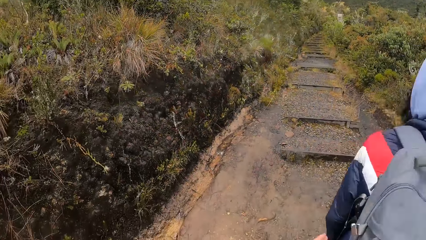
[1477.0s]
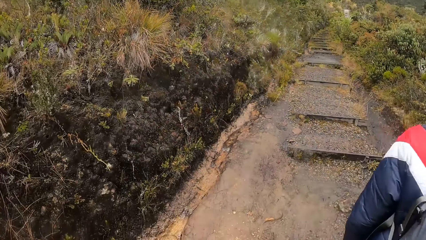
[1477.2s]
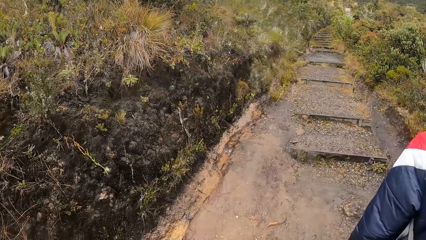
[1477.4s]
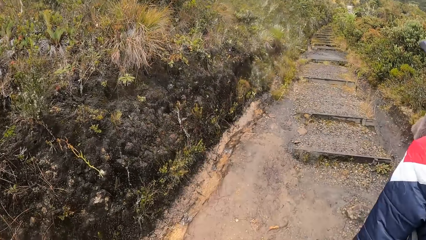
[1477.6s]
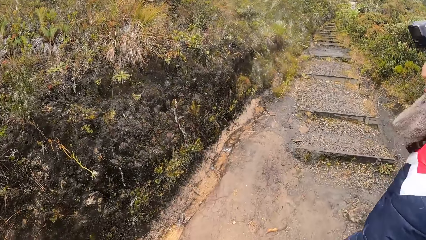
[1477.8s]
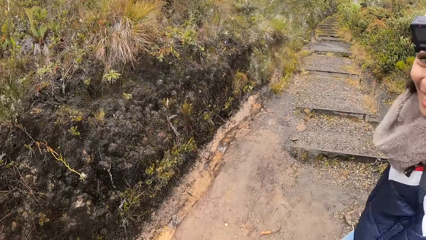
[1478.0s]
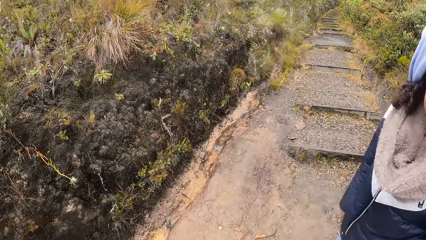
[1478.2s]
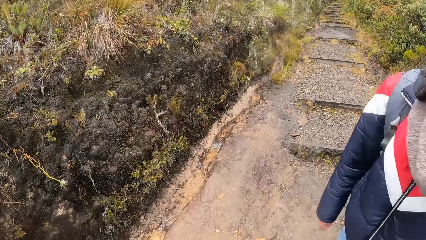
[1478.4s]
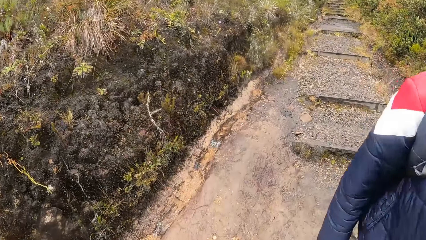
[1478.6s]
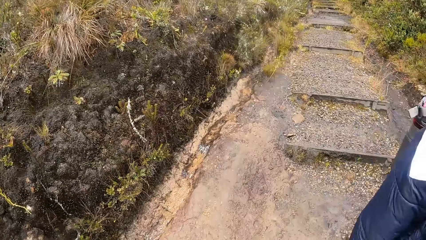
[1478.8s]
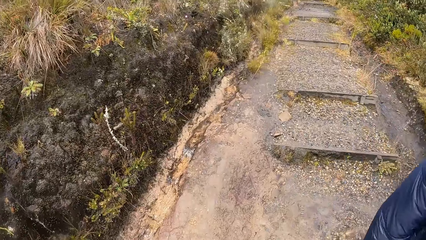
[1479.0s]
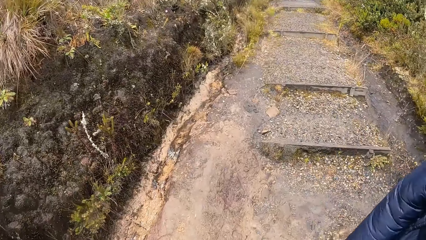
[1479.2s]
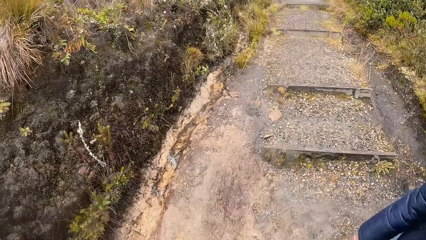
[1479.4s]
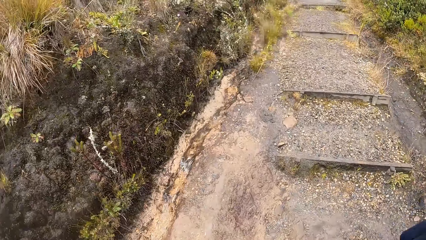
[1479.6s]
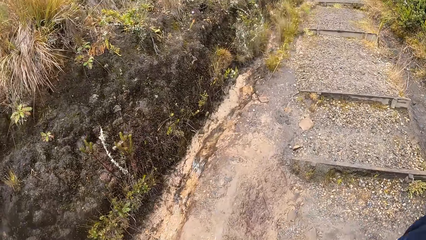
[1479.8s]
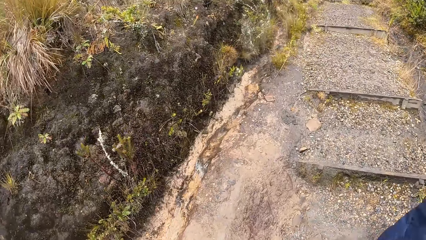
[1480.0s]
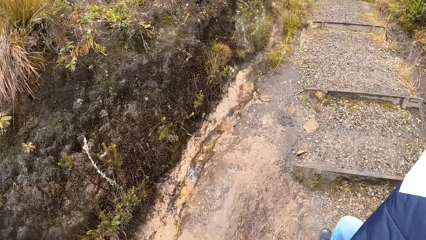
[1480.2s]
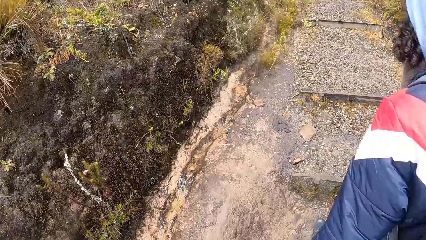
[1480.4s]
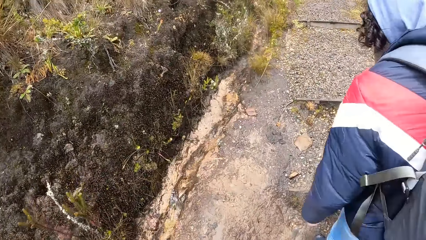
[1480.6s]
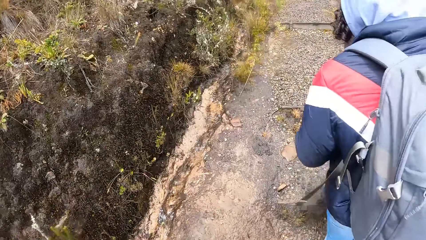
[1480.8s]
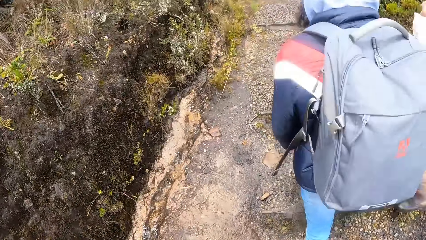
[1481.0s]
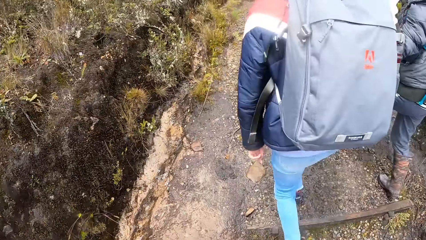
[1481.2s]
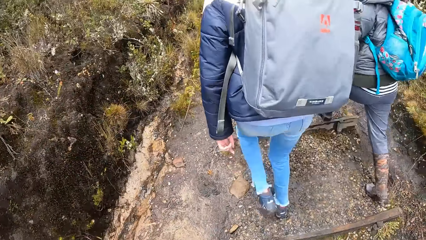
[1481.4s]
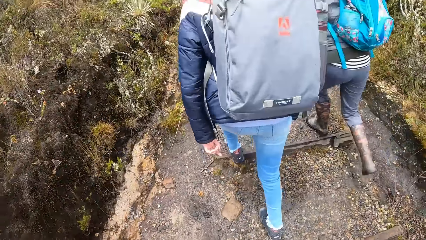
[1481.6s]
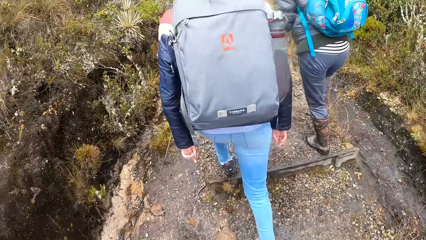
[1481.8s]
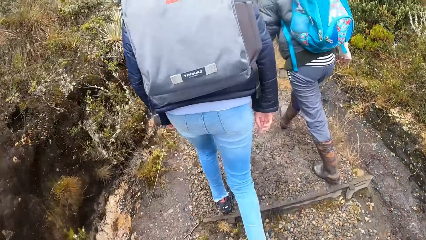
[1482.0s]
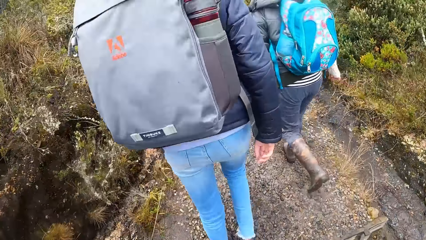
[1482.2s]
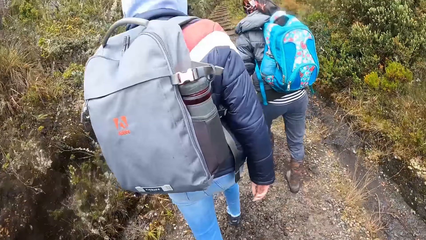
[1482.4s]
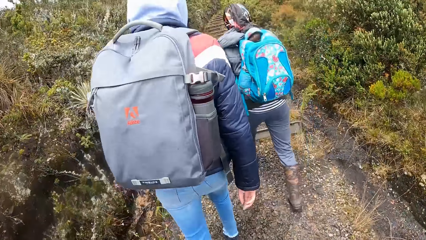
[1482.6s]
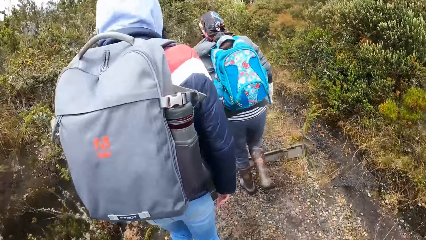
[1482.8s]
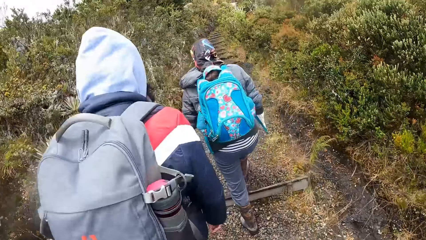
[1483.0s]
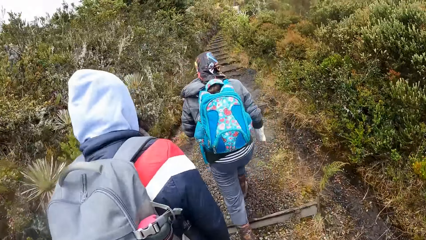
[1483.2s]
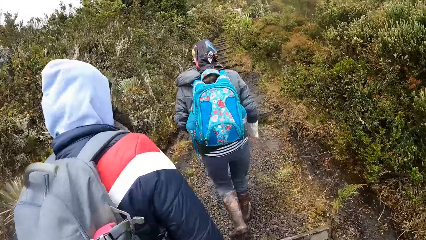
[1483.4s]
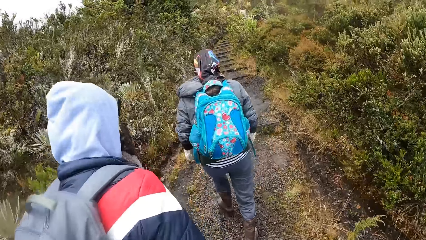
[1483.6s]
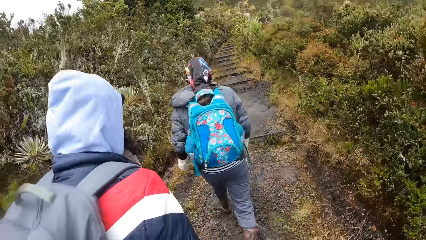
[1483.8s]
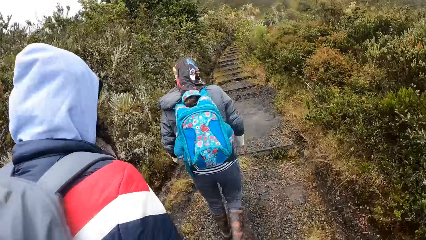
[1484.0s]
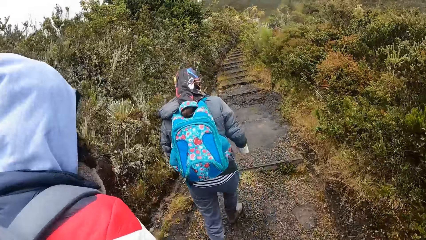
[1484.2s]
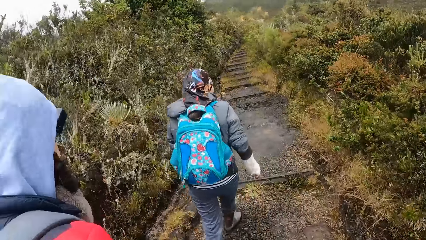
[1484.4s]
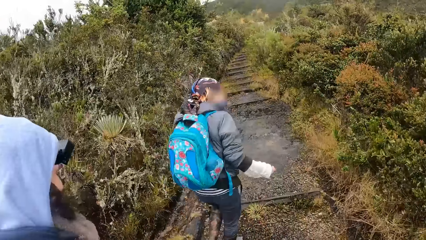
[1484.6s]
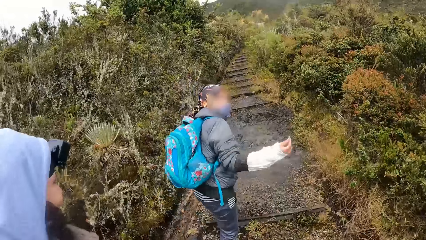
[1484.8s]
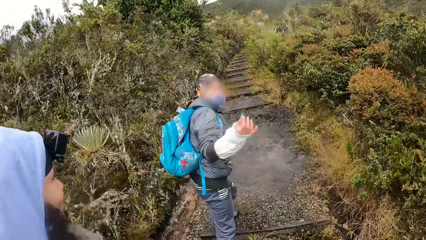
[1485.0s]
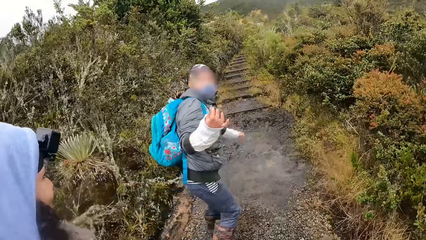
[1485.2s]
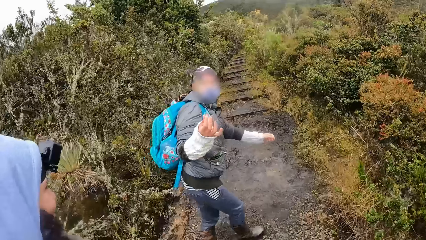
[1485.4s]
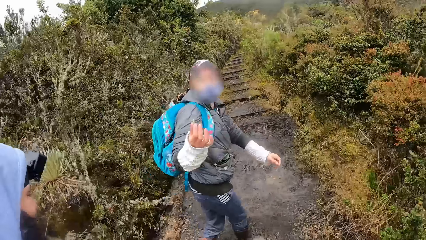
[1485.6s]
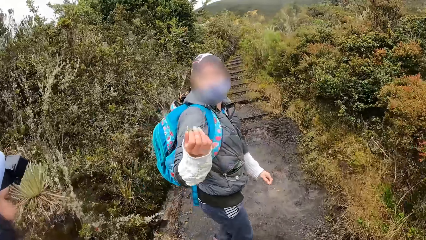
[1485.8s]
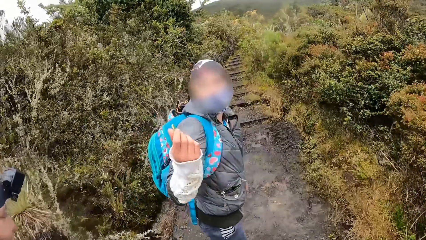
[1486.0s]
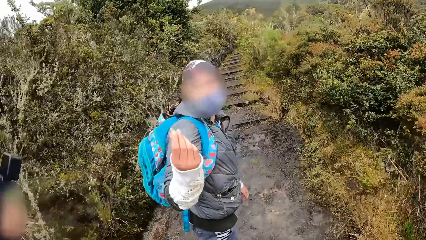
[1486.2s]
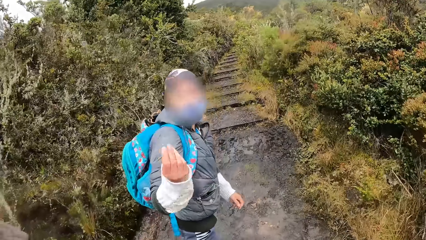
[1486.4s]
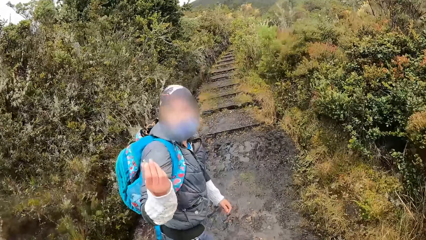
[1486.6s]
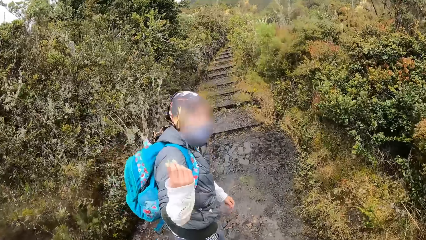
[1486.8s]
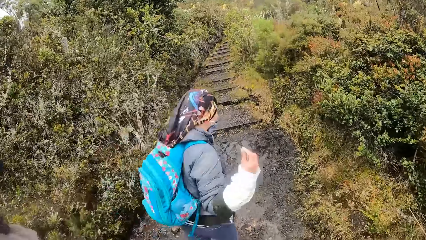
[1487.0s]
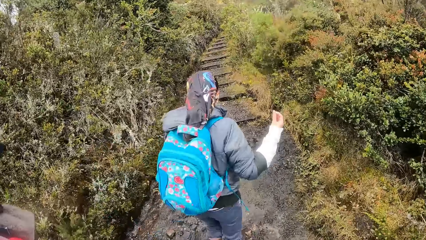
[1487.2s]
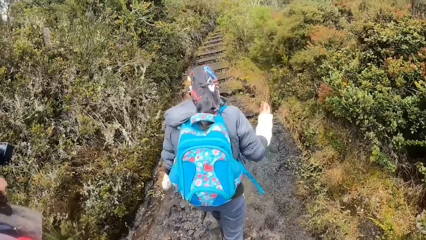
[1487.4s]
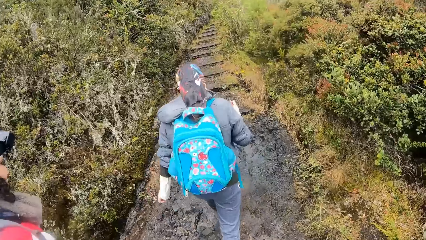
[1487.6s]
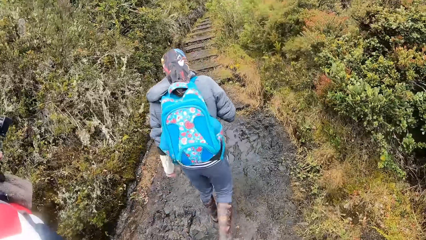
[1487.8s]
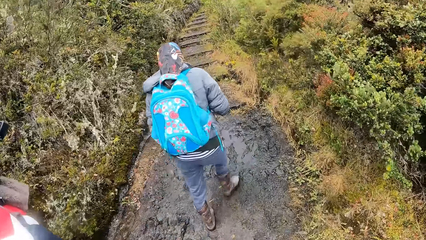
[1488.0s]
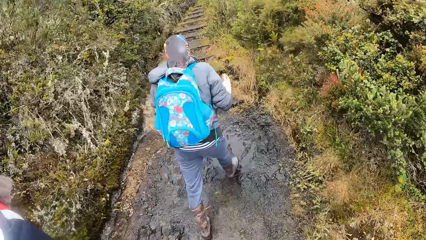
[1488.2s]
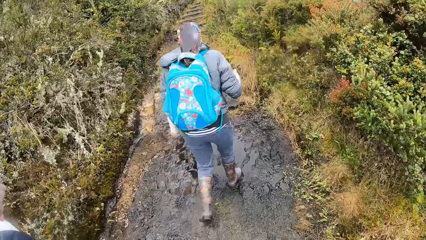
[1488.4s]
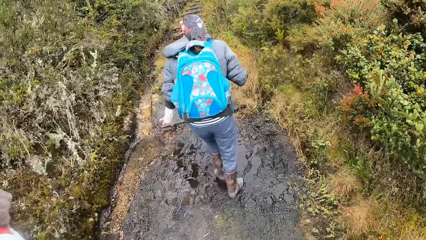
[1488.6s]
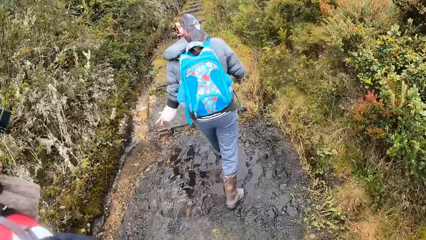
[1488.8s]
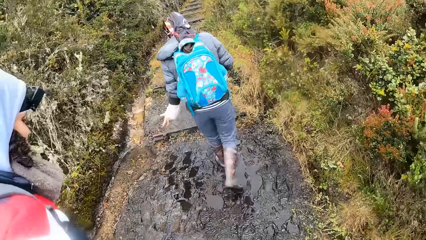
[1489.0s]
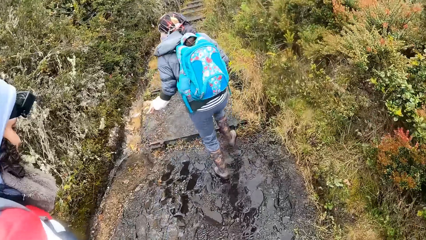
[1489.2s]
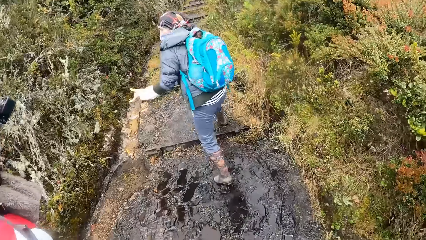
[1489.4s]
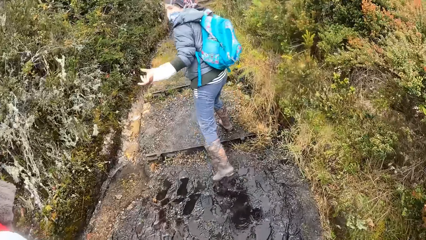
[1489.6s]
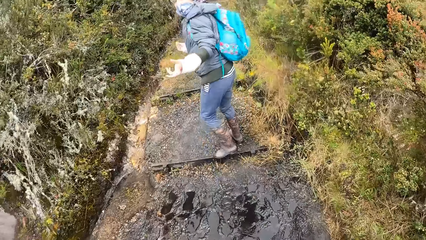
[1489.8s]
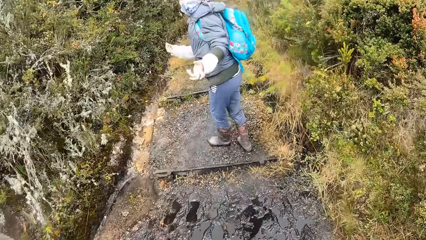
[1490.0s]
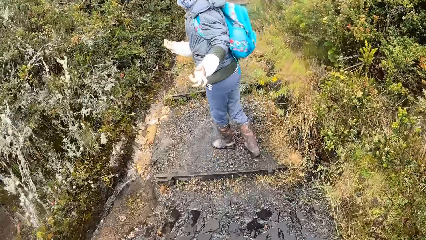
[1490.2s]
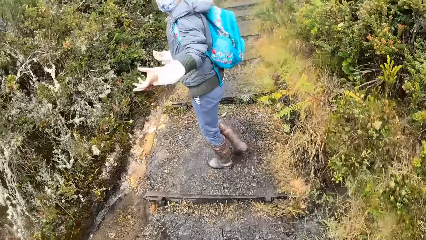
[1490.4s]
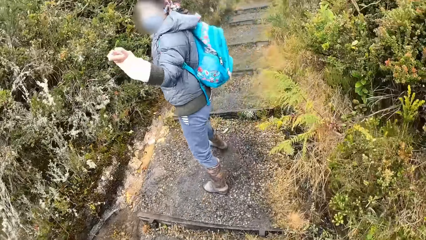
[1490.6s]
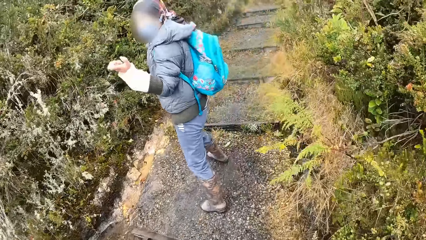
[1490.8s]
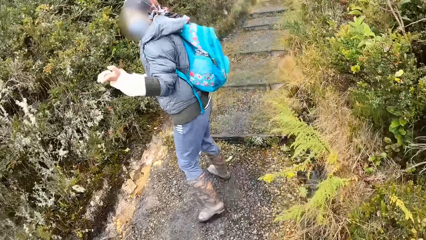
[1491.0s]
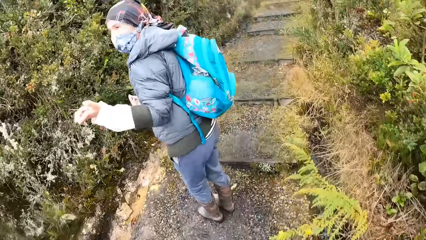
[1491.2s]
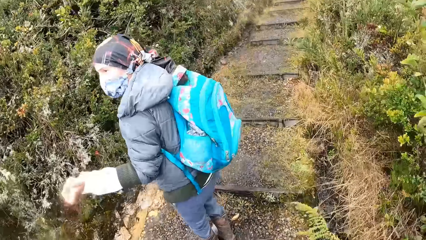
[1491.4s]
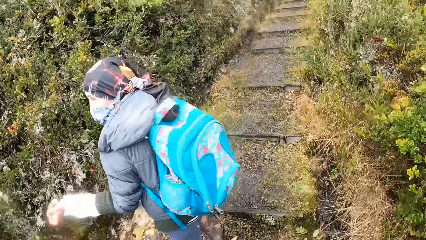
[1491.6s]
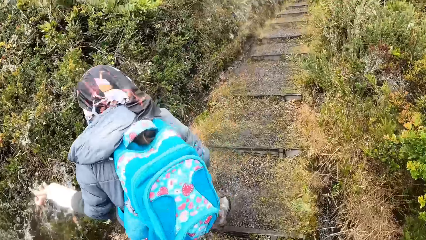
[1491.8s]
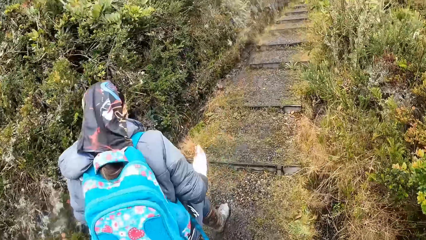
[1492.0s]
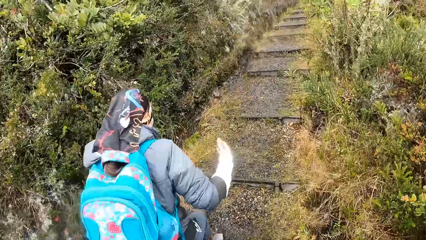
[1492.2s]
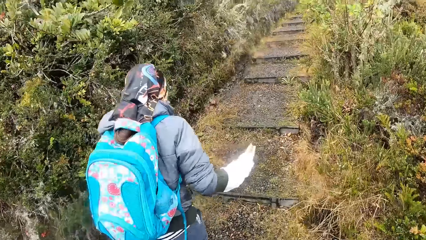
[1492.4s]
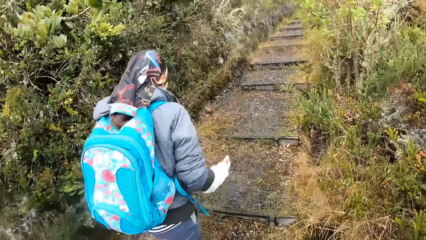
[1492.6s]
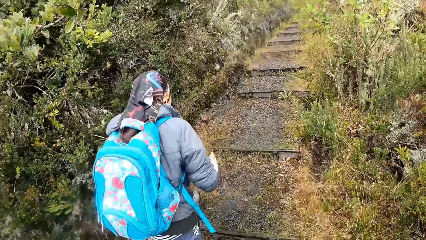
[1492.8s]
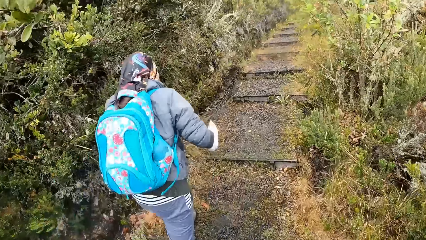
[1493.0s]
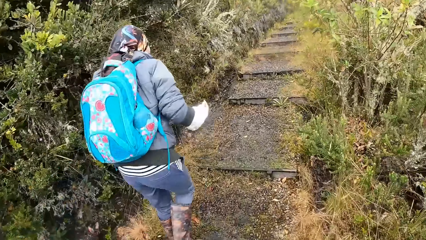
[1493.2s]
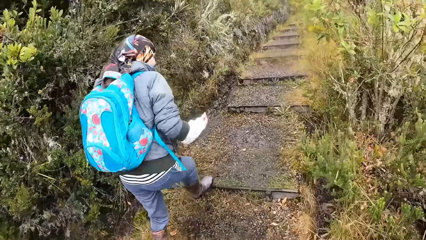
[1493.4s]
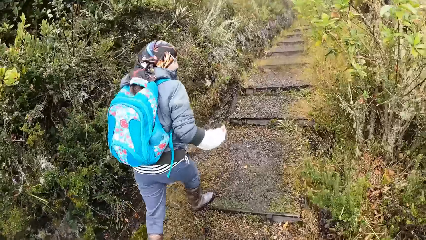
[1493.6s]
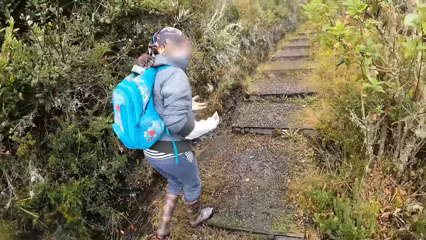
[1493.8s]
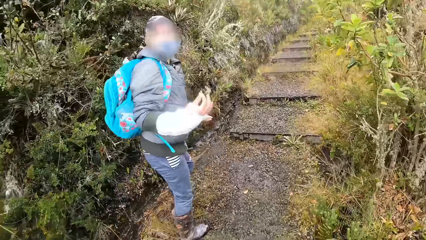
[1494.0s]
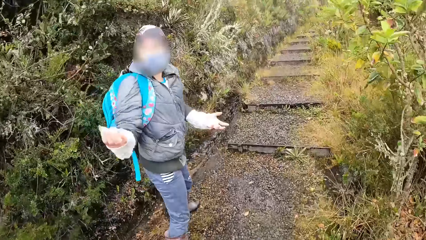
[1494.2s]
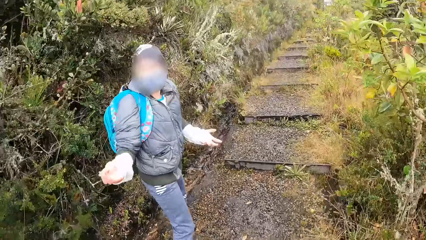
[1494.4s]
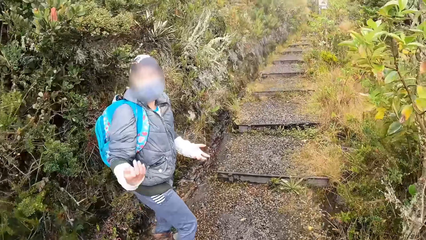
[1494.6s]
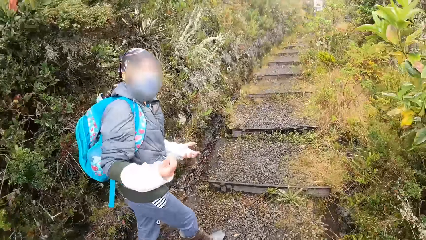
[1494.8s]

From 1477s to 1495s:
The camera wearer walks with a group of people on the hill or mountain. The woman walks on the mountain, turns around and interacts with the camera wearer and the group of people. The woman interacts with the camera wearer and the group of people again.
